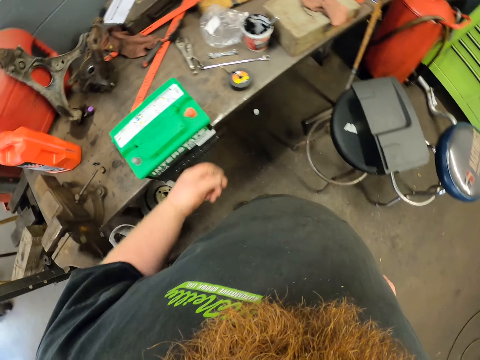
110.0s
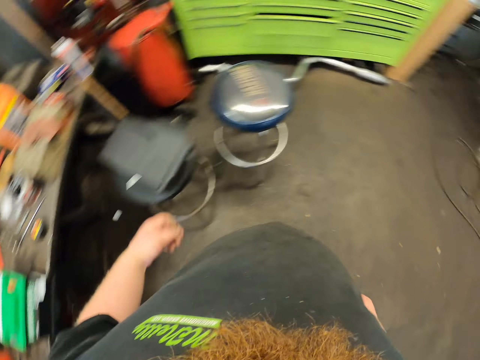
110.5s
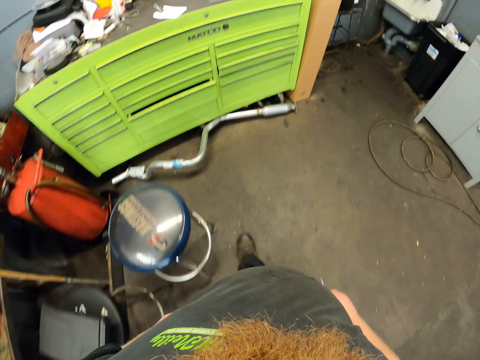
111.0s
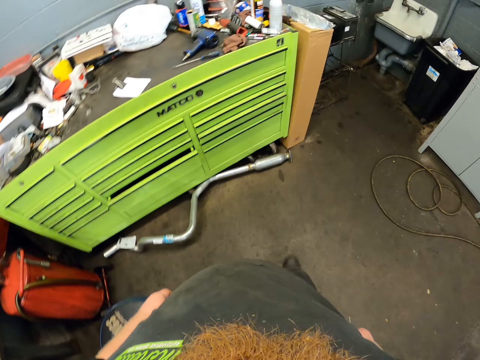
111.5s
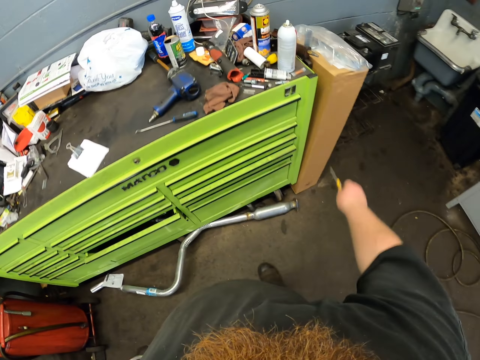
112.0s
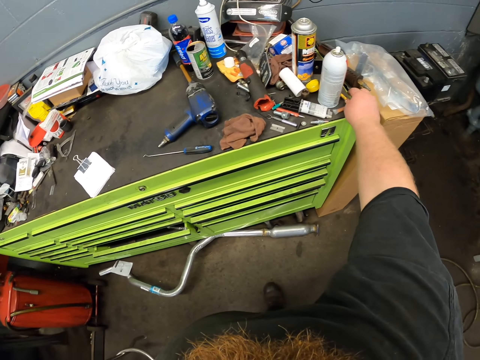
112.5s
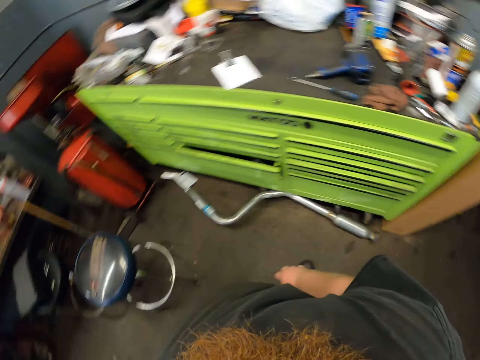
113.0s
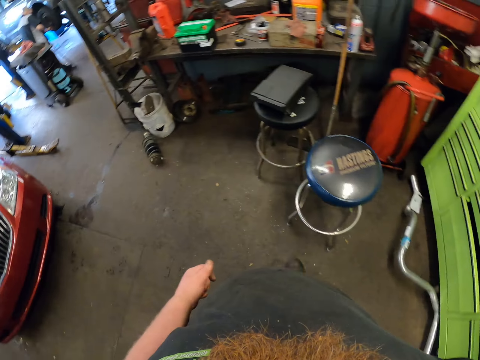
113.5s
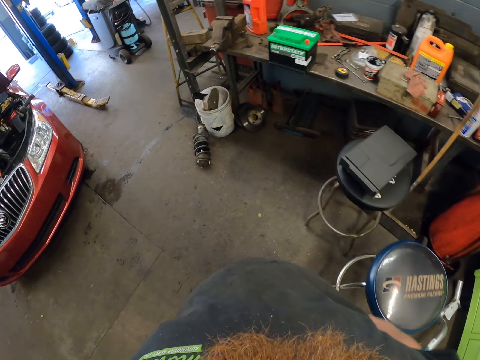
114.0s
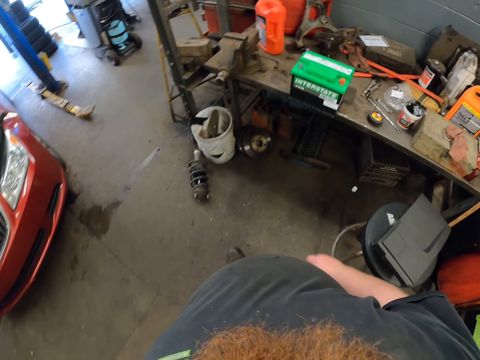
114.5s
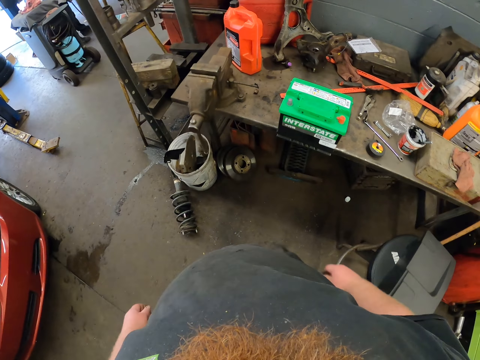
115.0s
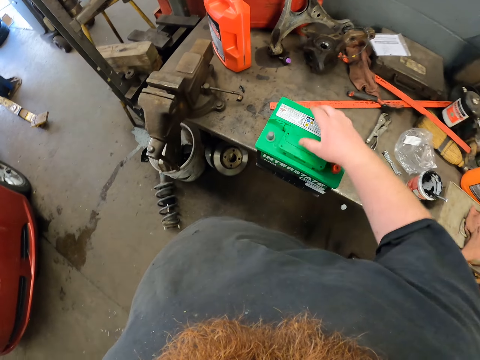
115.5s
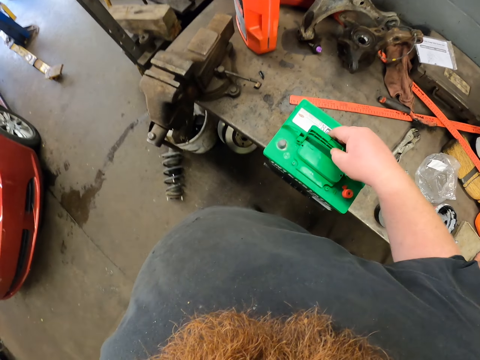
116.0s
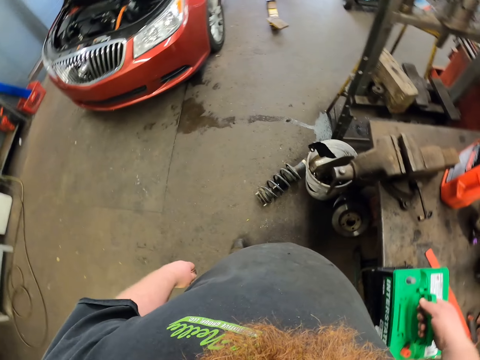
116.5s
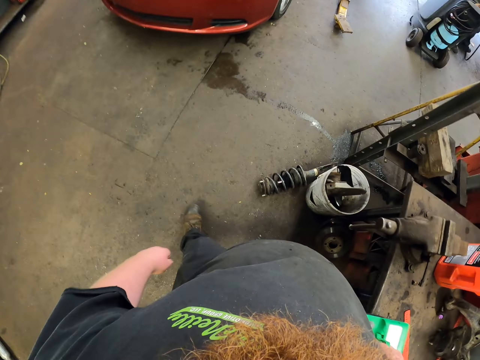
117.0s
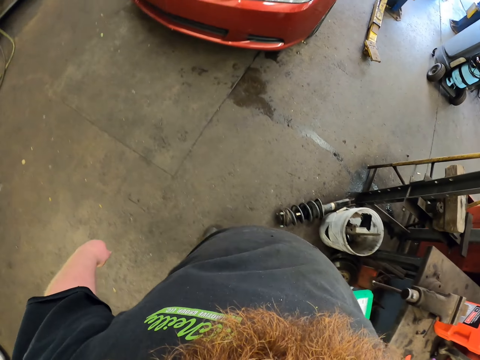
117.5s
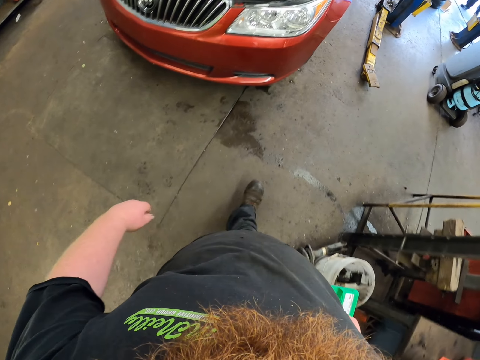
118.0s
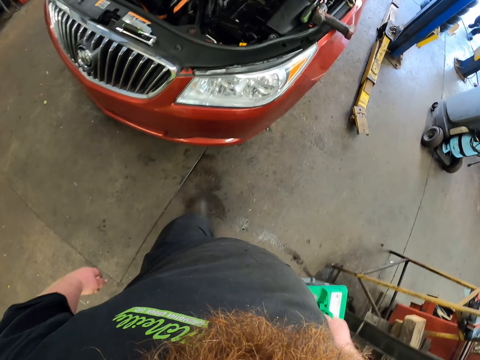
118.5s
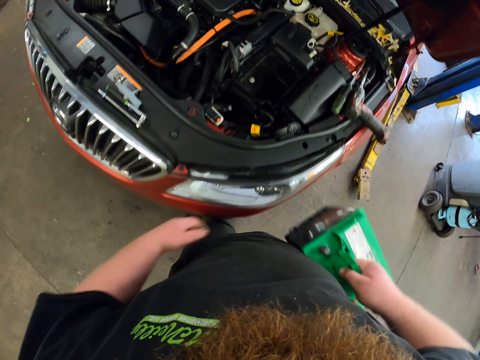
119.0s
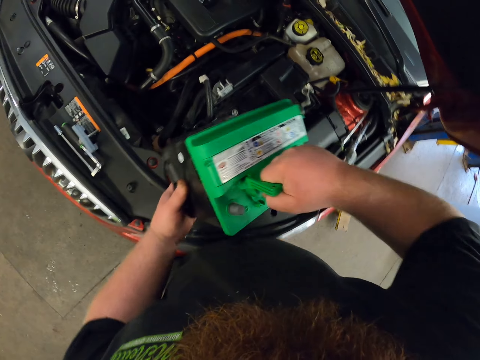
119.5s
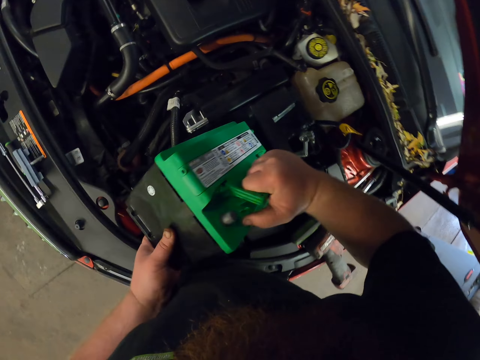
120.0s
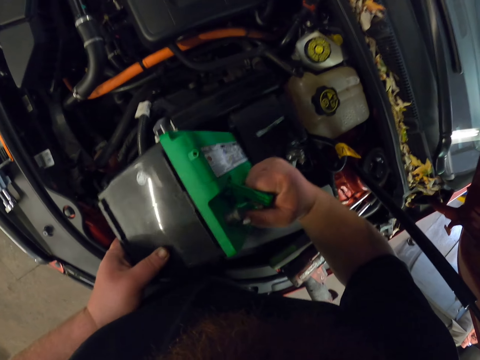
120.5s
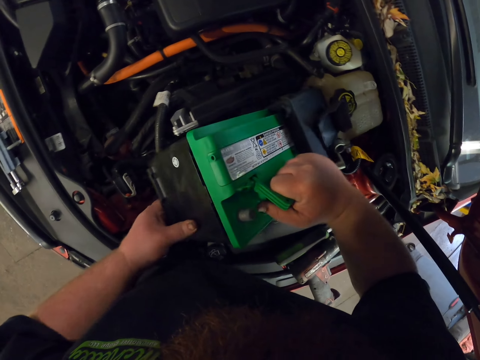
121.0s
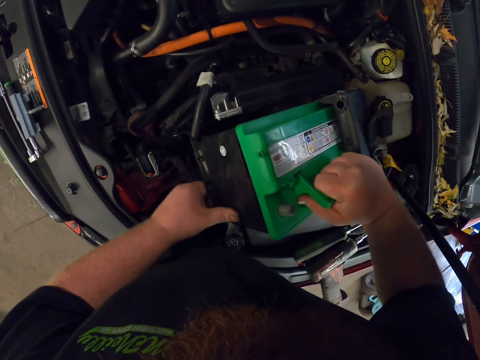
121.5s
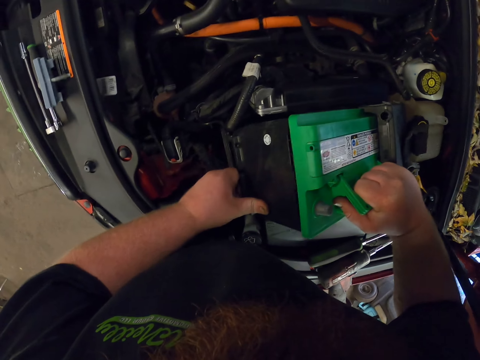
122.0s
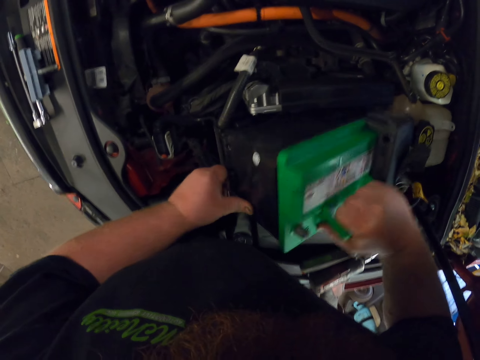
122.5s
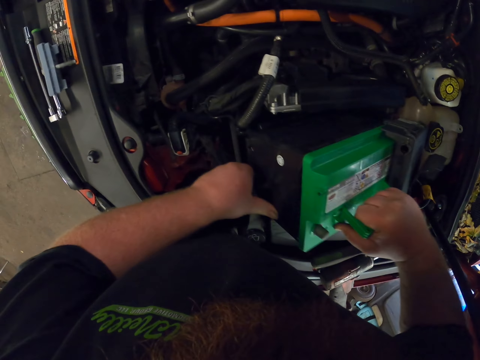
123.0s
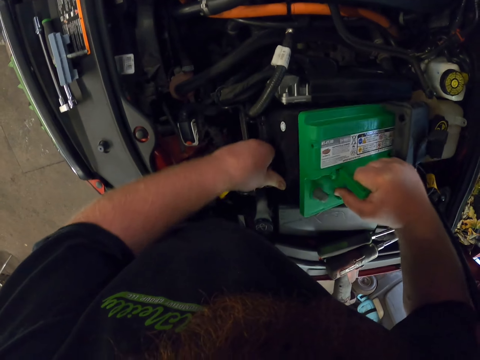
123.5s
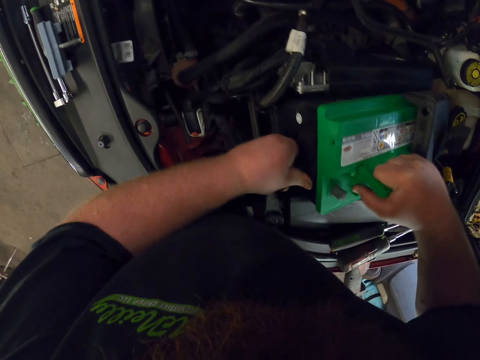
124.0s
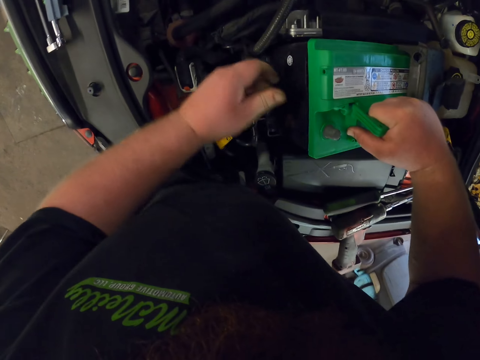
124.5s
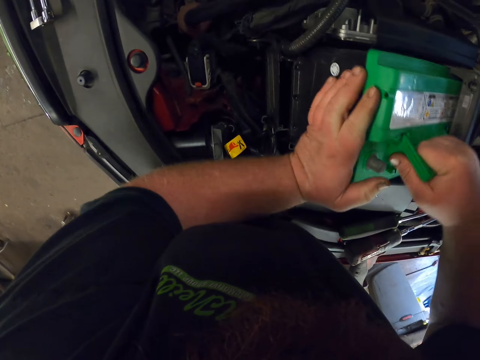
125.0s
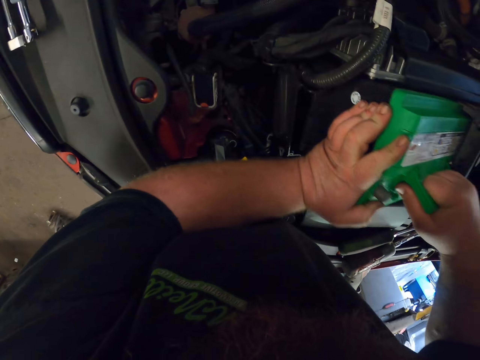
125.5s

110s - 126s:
The camera wearer walks in the garage. They put the small screwdriver on the tool table. They drop the pliers on the table. They walk in the garage. They carry the battery off the tool table. They walk in the garage. They insert the car battery in the engine section of the car.

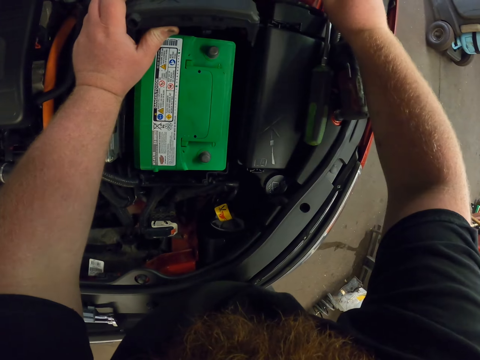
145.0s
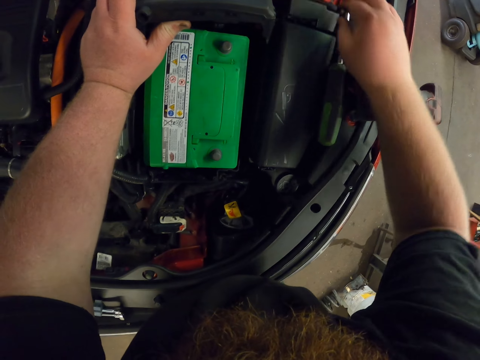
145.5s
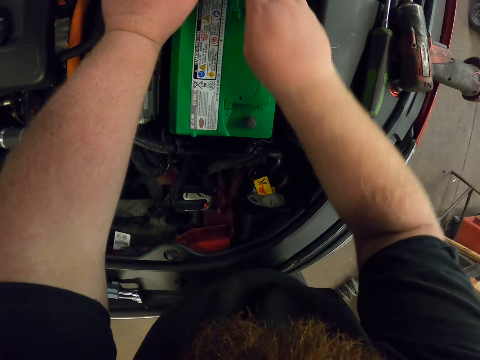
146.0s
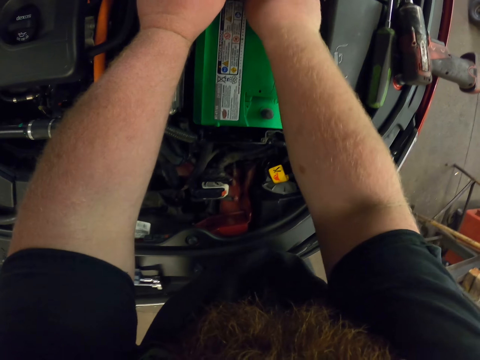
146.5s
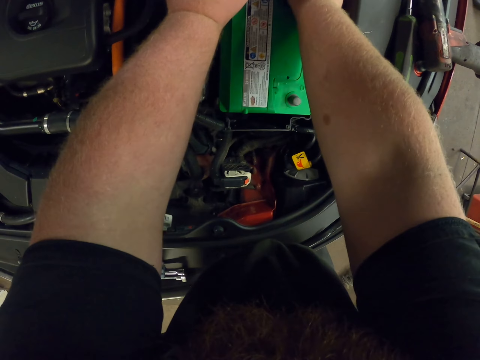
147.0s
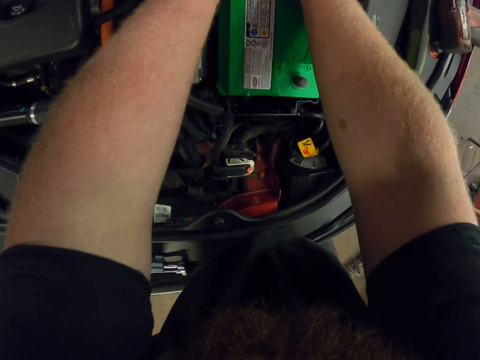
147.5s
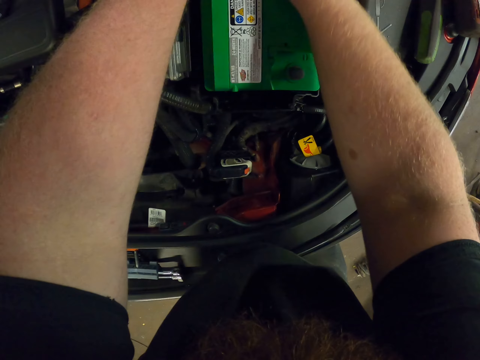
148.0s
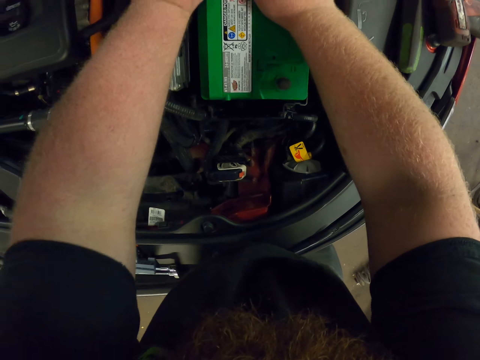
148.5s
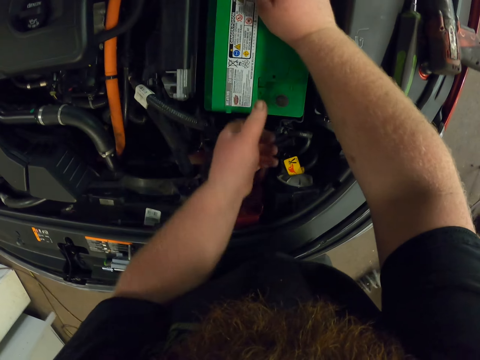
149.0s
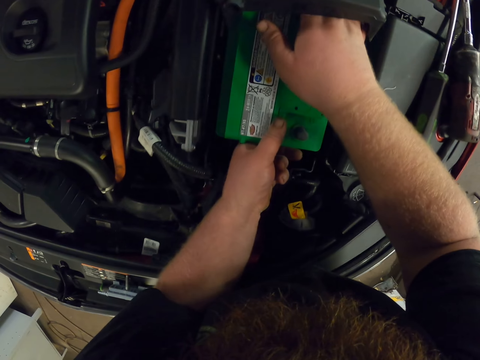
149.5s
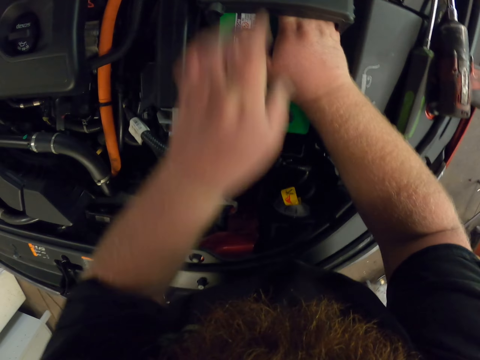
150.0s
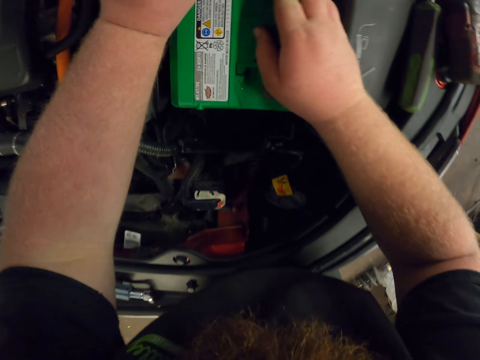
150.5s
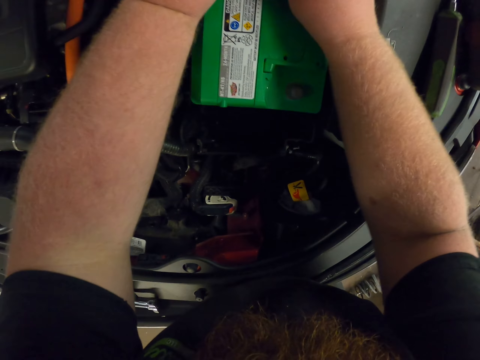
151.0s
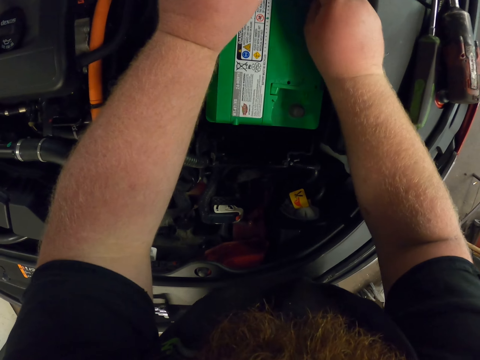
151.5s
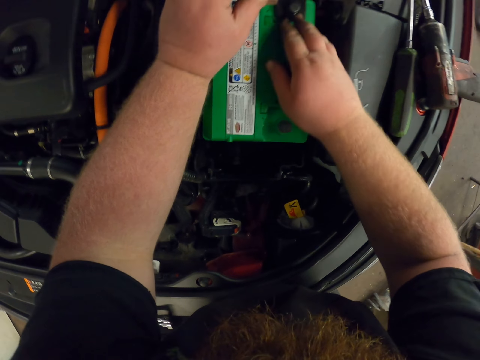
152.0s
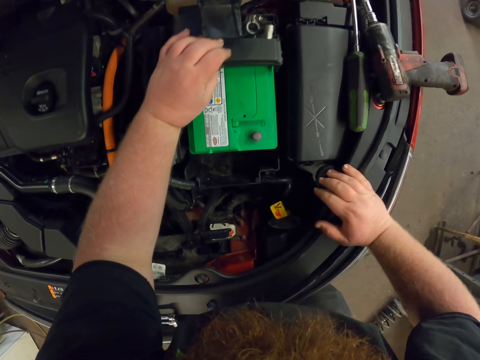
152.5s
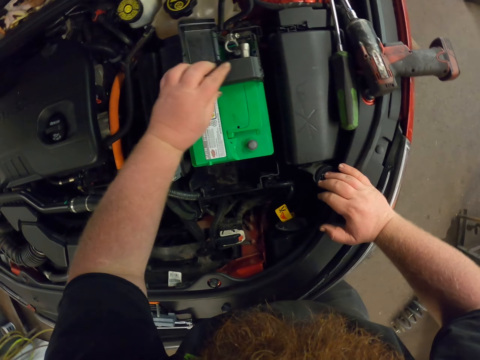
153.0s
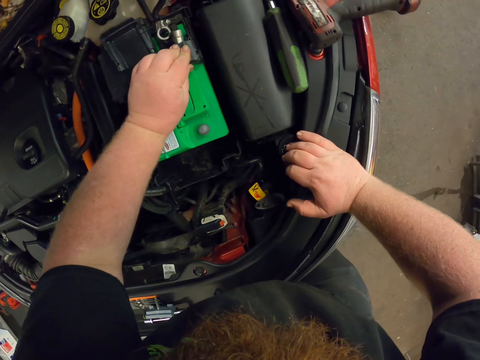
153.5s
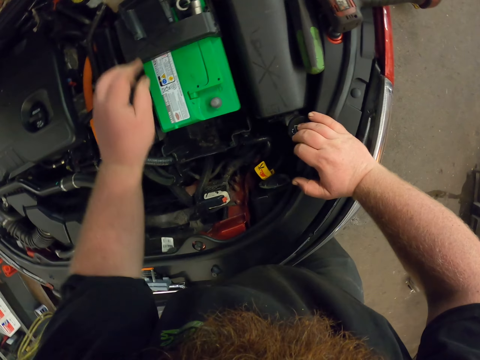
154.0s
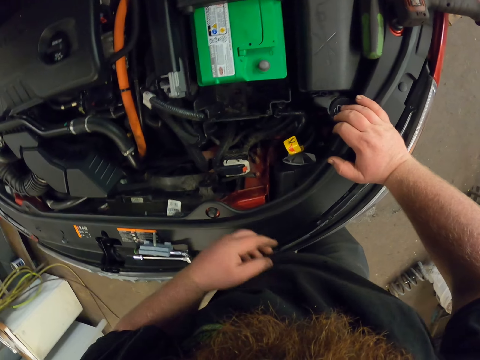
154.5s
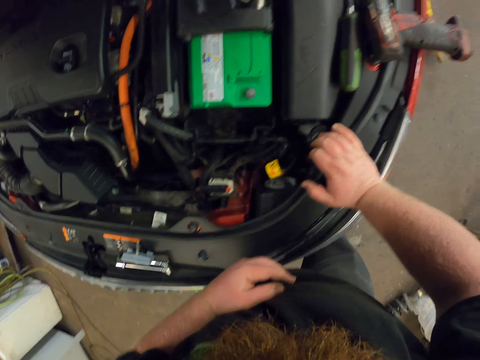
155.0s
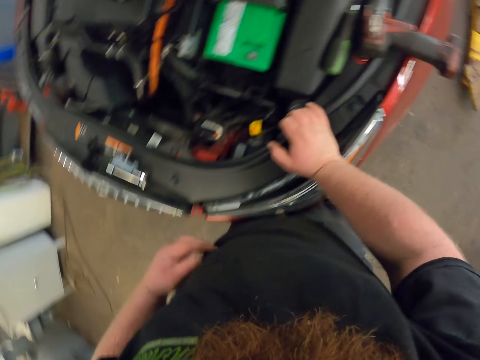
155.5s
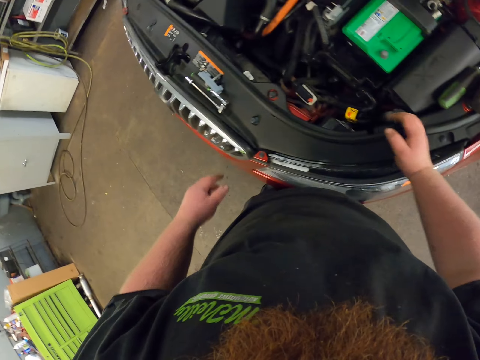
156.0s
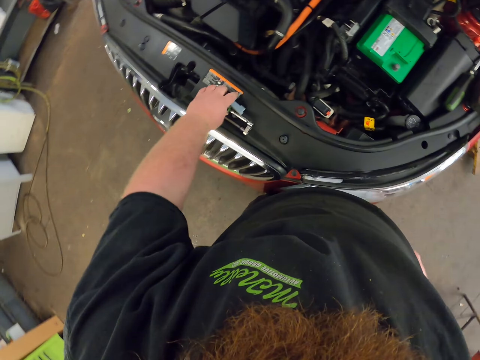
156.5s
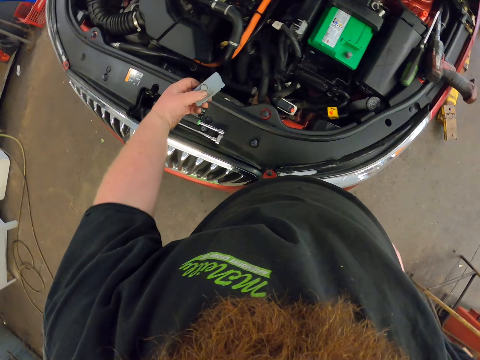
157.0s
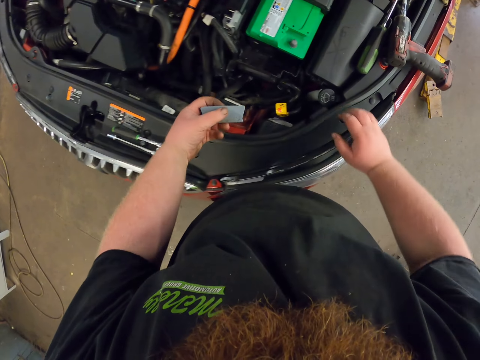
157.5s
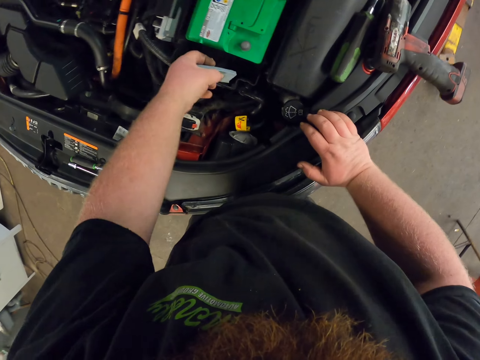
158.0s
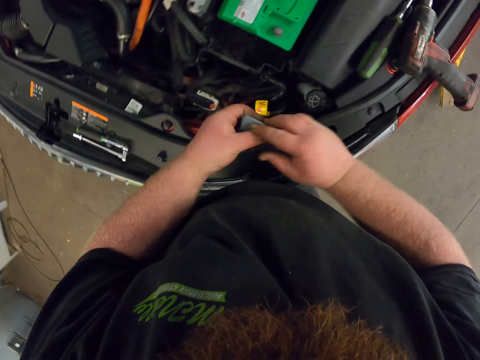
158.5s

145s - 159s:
The camera wearer drops it down. They adjust the battery. They pick up a lid.
